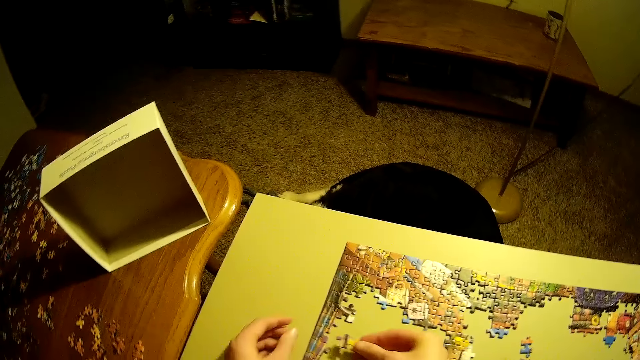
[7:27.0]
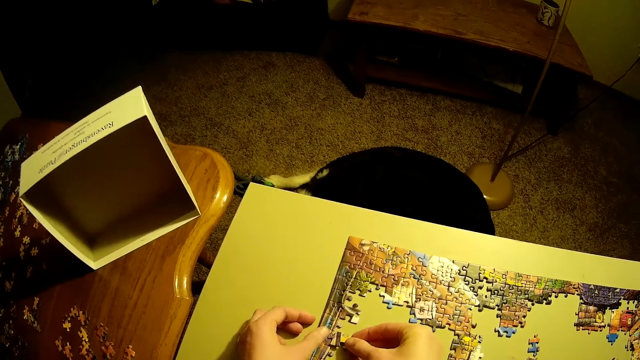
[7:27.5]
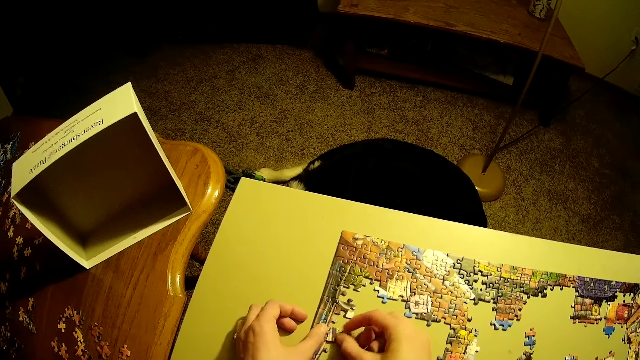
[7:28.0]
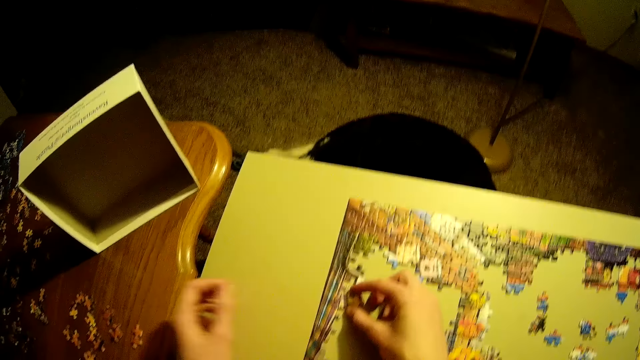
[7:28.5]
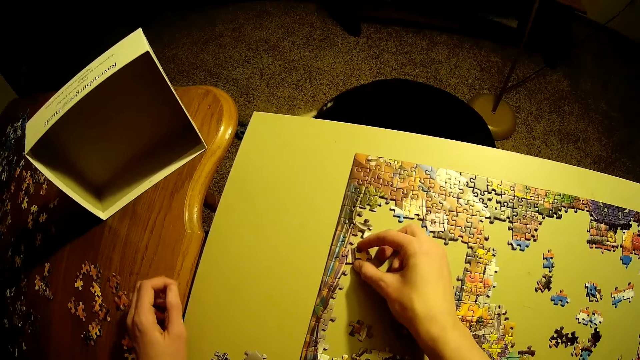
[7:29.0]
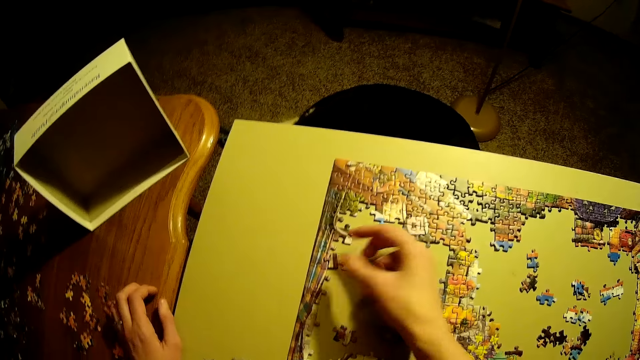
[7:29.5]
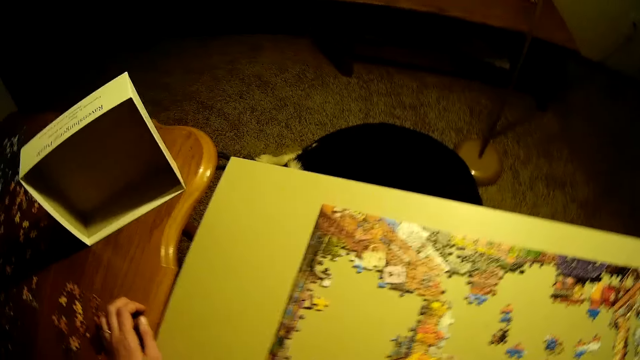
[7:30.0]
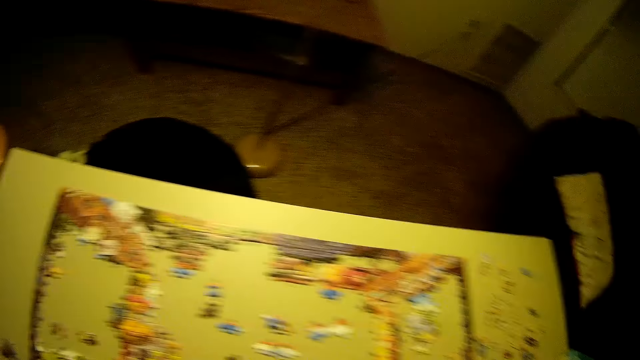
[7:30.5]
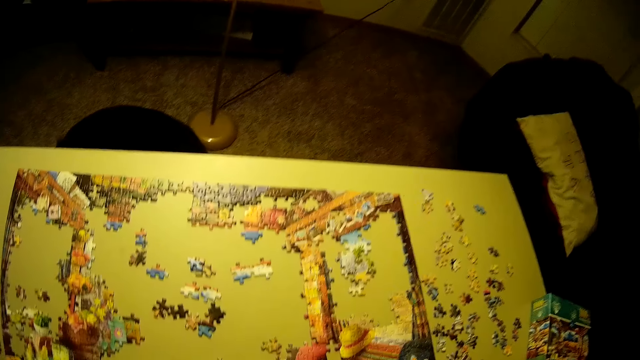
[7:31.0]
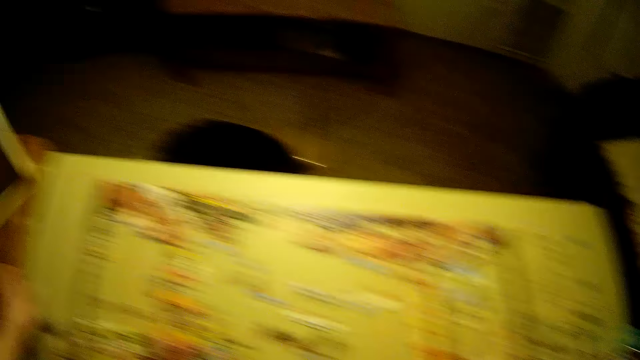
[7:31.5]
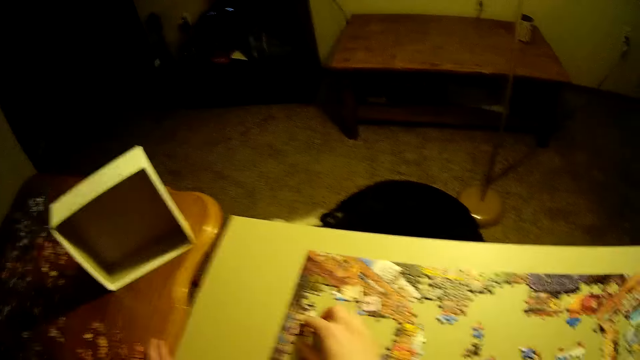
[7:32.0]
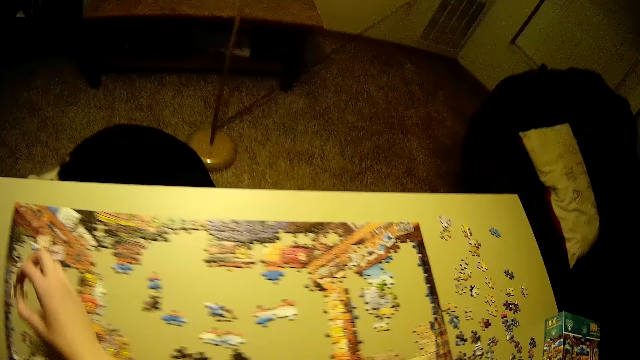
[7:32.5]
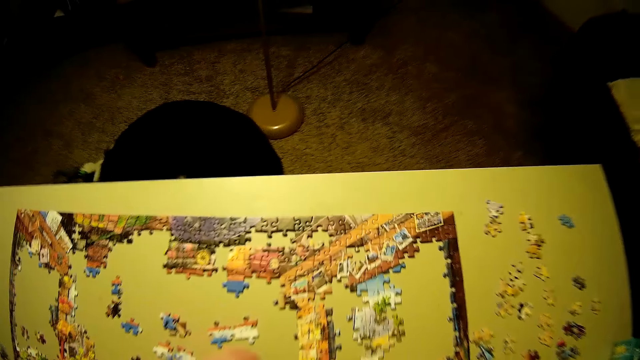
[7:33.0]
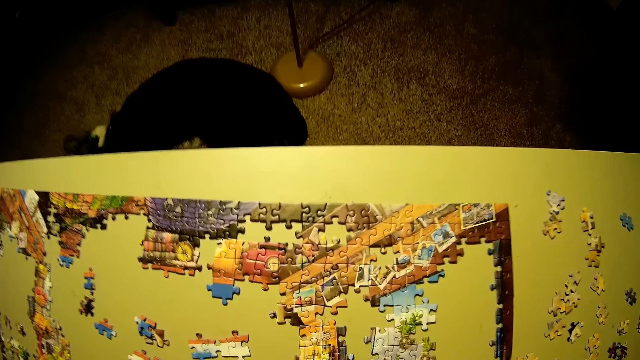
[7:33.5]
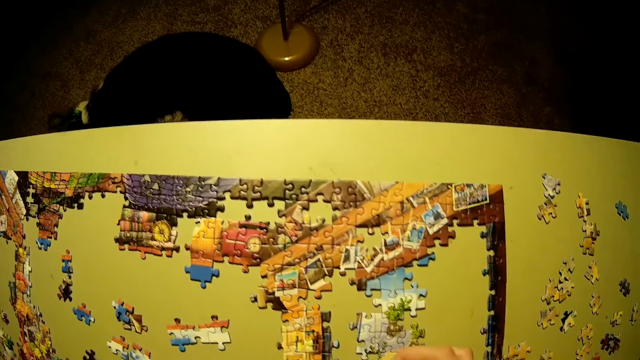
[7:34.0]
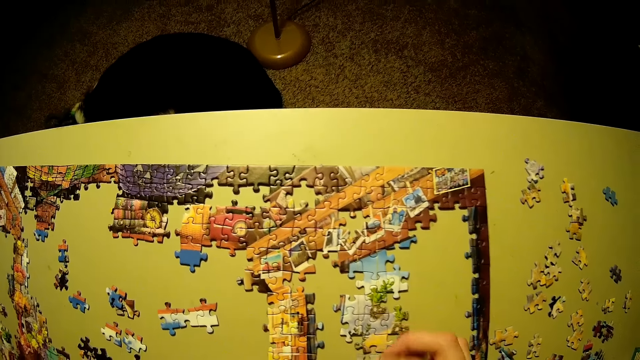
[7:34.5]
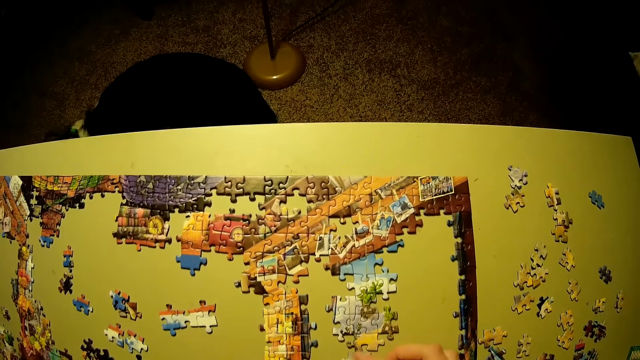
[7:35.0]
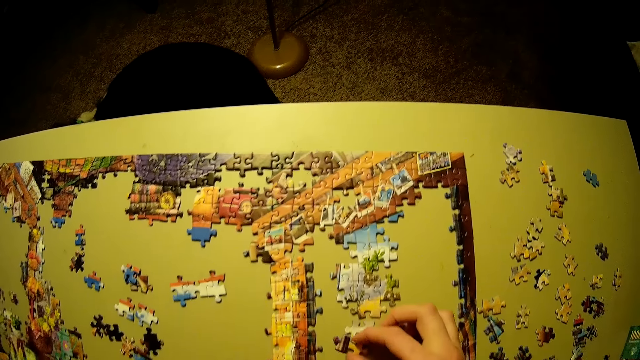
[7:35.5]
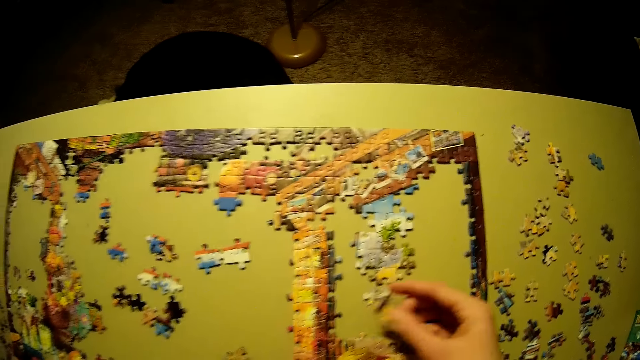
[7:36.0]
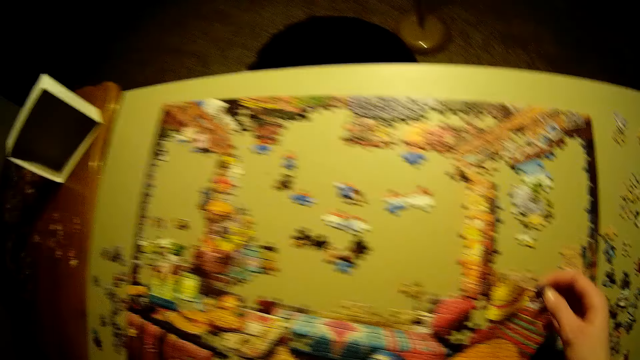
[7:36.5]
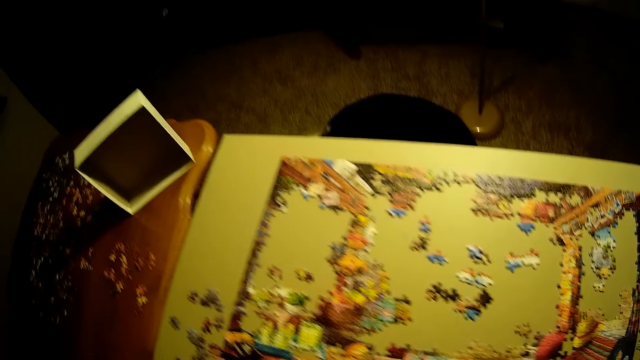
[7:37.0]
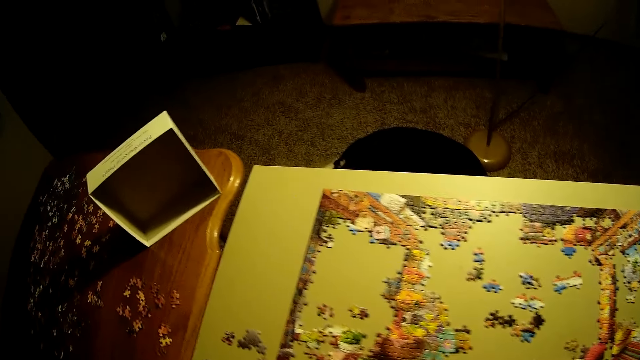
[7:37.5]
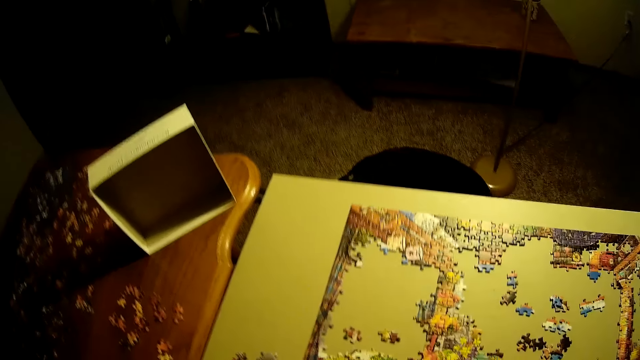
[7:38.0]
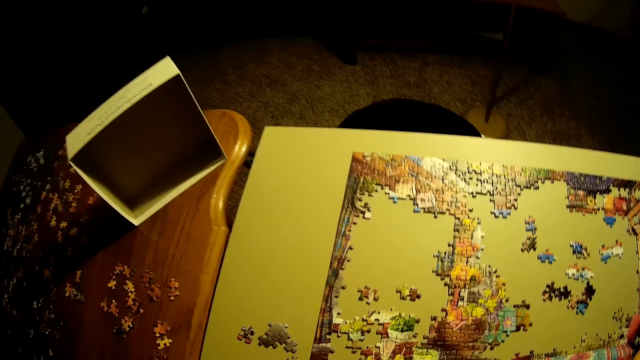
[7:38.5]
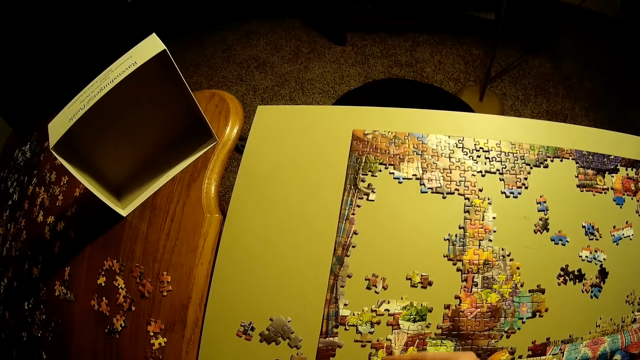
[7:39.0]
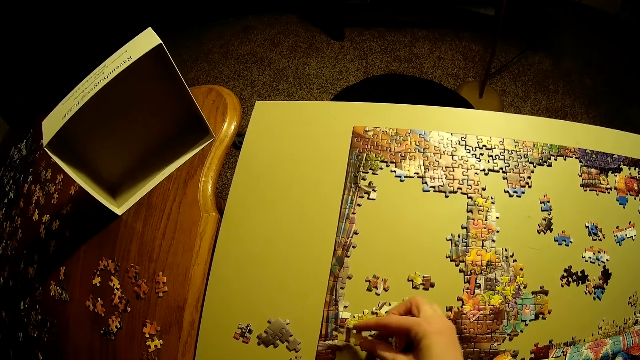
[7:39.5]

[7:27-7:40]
The camera wearer inspects the jigsaw puzzle. They stare at the jigsaw puzzle. They pick a jigsaw piece. They stare at the jigsaw puzzle. They play the jigsaw puzzle. They stare at the jigsaw puzzle.

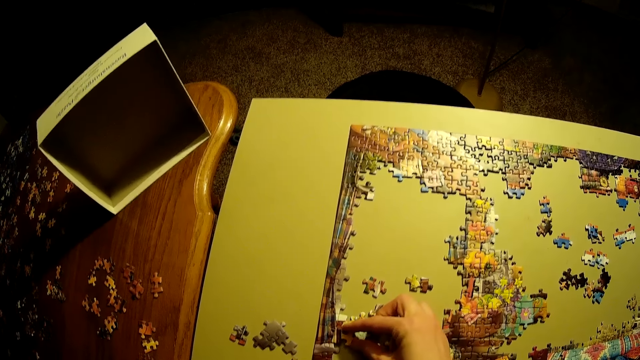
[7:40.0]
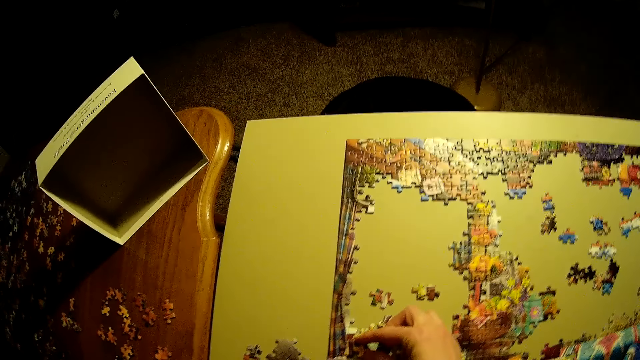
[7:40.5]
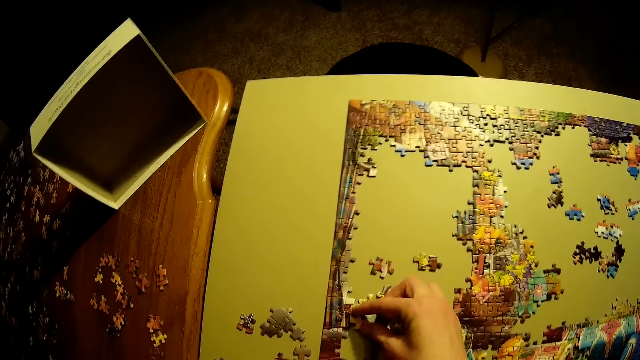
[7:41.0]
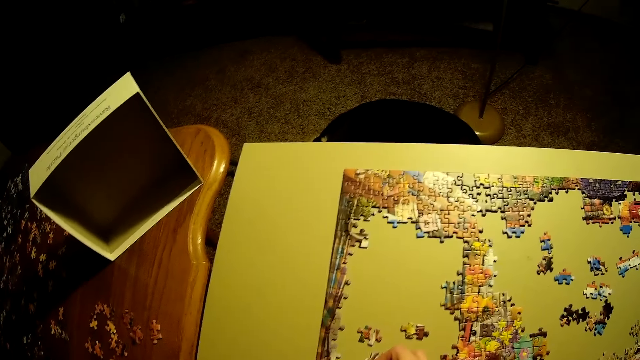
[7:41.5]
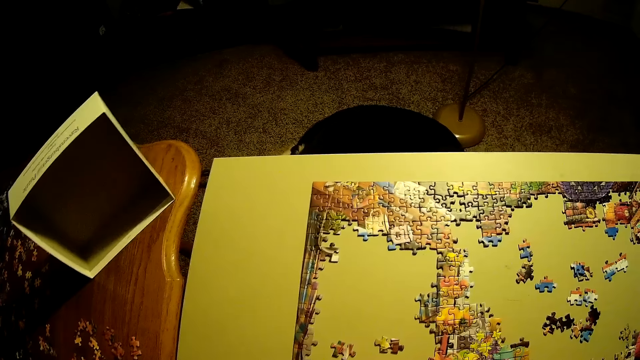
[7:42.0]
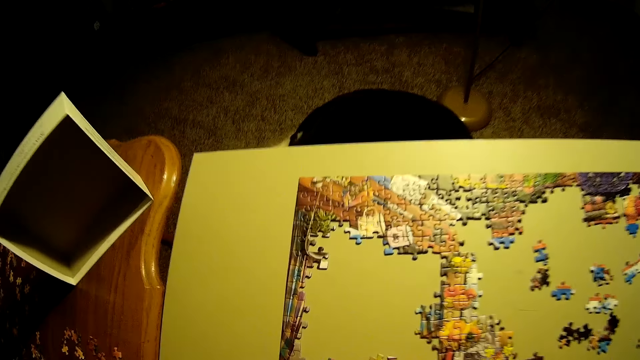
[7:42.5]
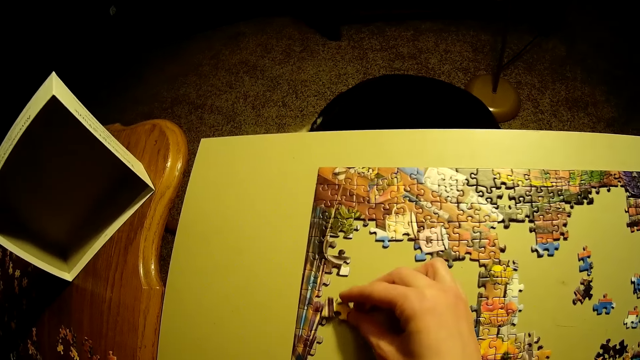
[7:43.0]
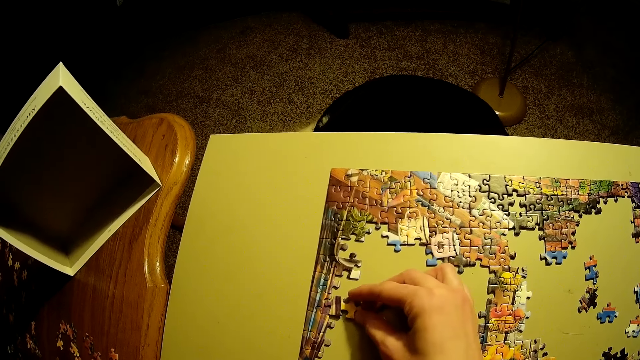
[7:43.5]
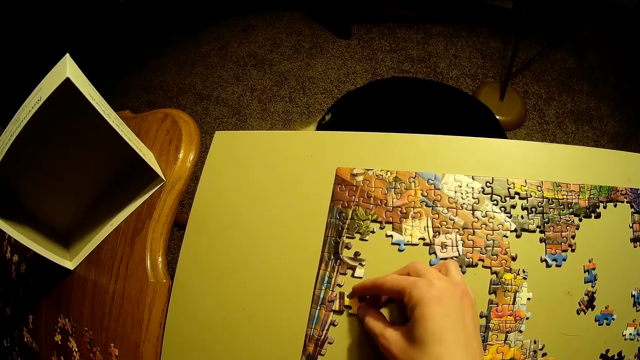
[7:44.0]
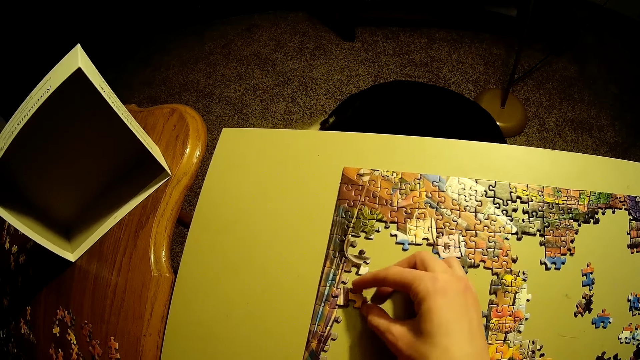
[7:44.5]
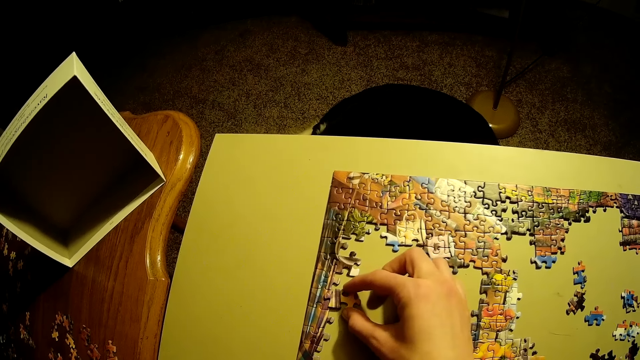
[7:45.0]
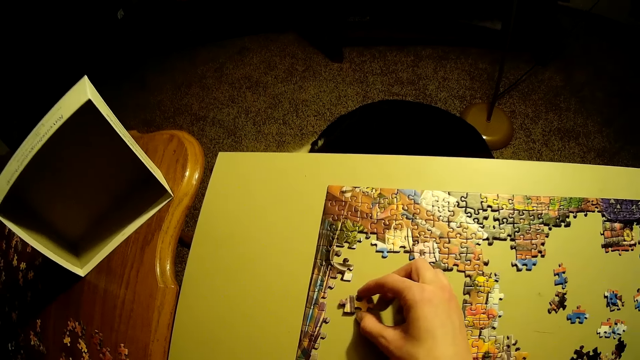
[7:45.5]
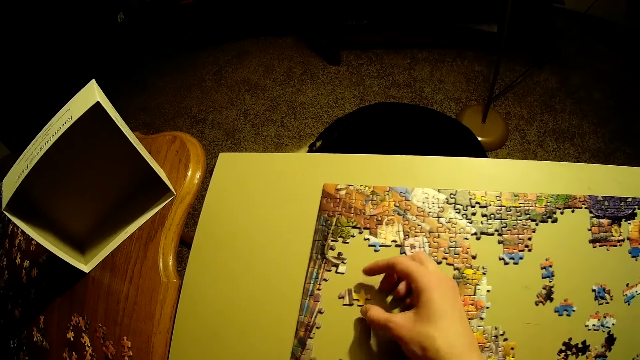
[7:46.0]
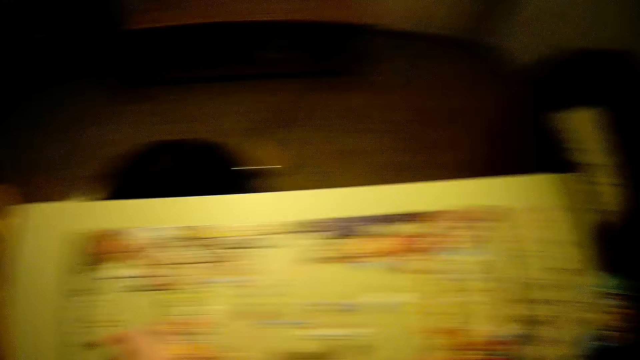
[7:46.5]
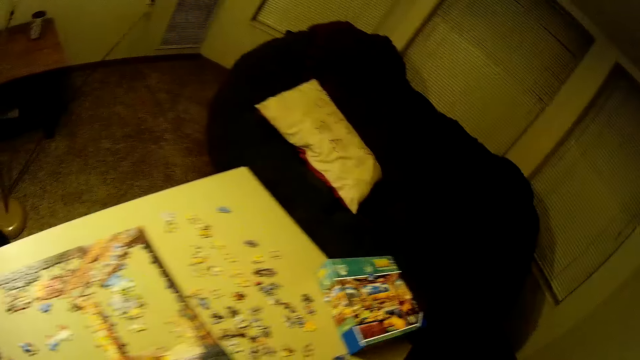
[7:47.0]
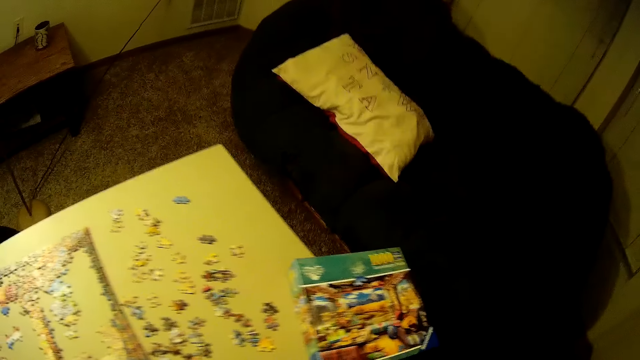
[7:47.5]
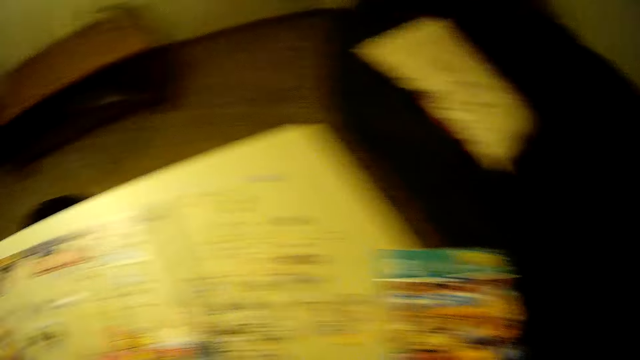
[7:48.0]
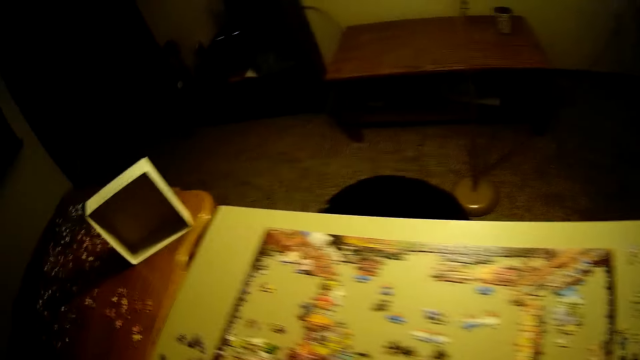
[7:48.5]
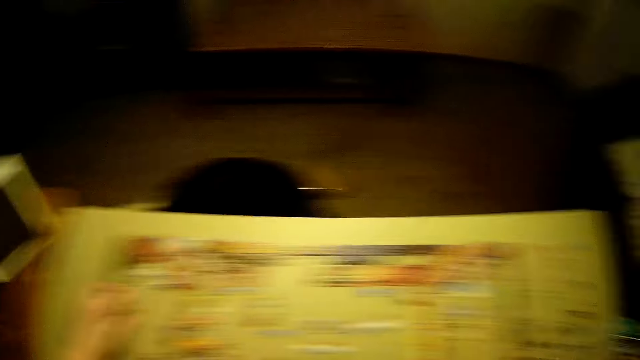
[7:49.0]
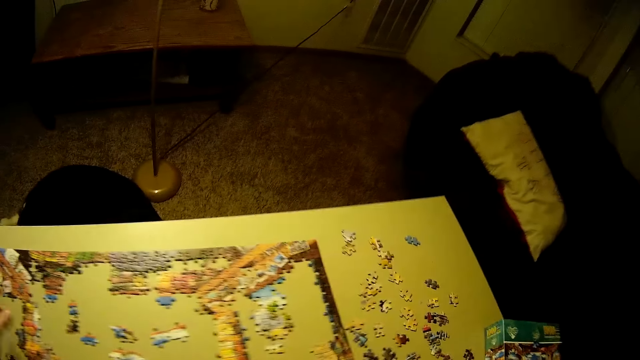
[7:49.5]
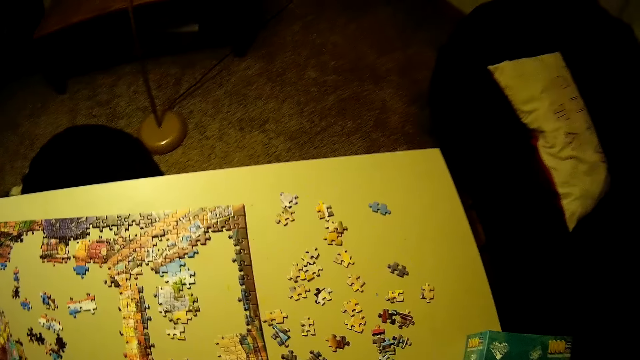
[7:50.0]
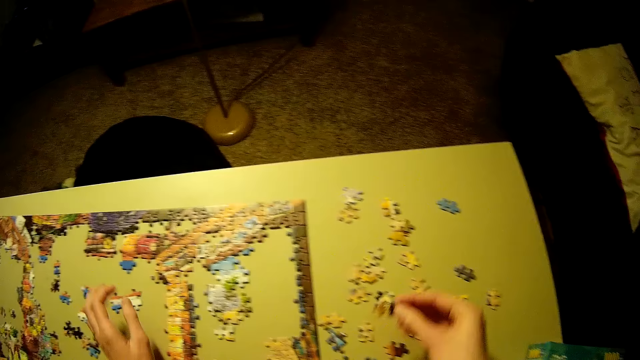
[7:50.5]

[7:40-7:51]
The camera wearer plays the jigsaw puzzle. They stare at the jigsaw pieces. They play the jigsaw puzzle.
